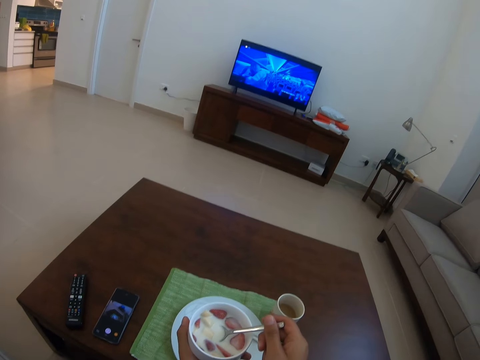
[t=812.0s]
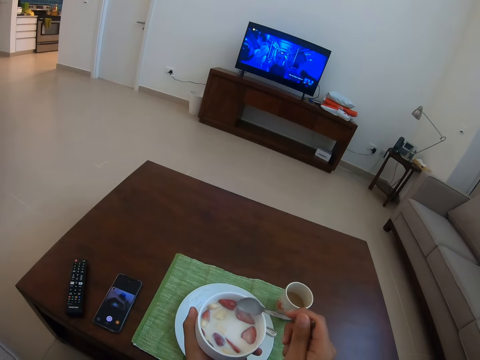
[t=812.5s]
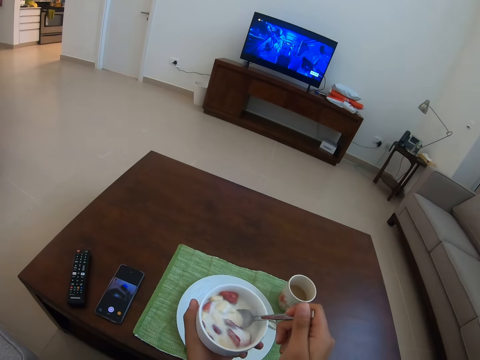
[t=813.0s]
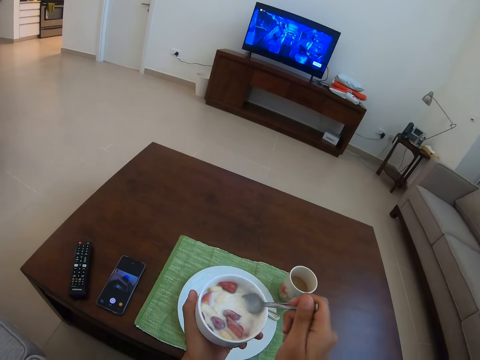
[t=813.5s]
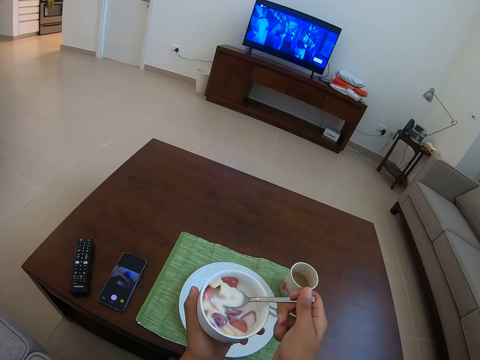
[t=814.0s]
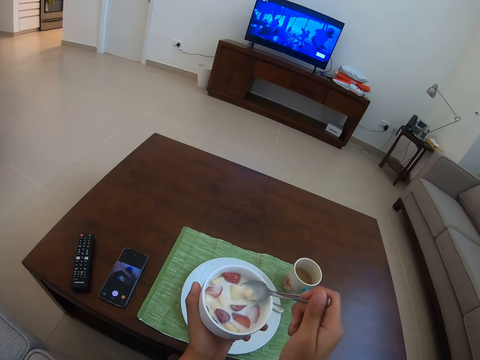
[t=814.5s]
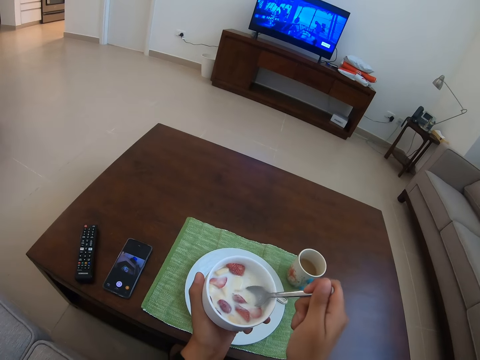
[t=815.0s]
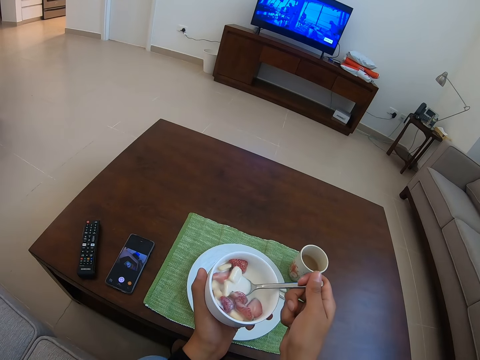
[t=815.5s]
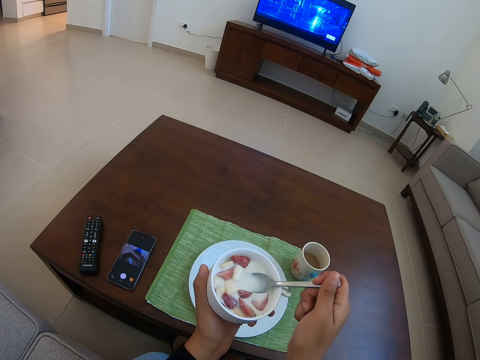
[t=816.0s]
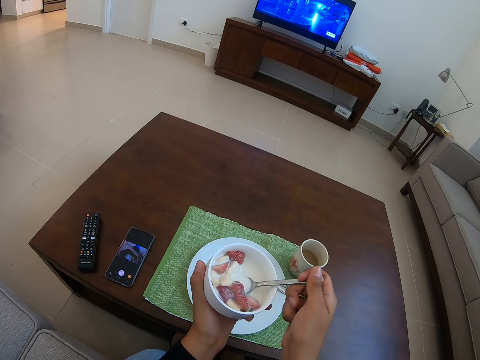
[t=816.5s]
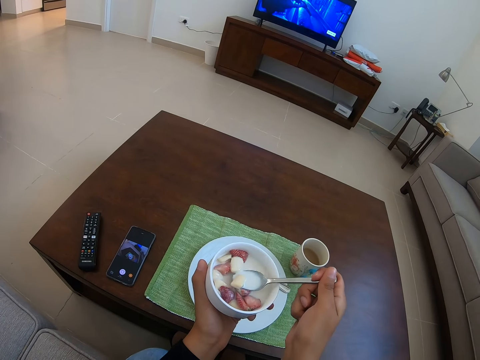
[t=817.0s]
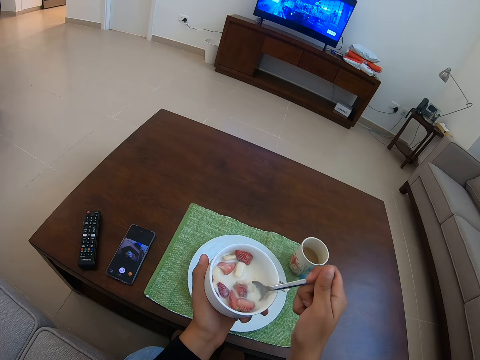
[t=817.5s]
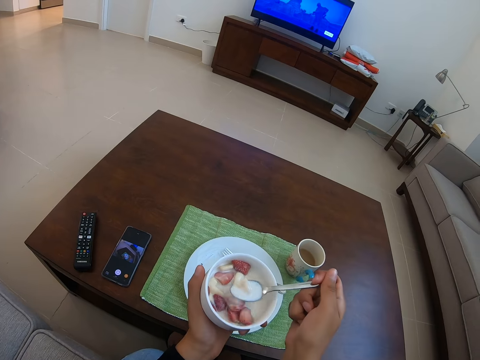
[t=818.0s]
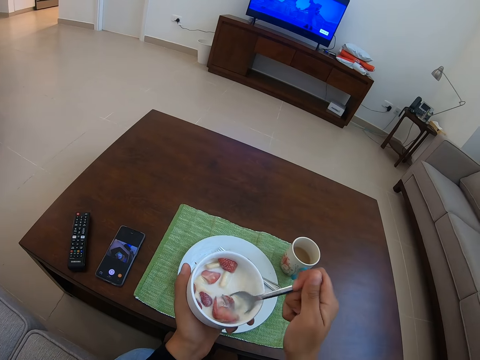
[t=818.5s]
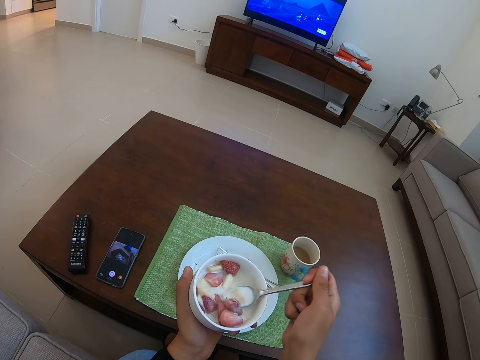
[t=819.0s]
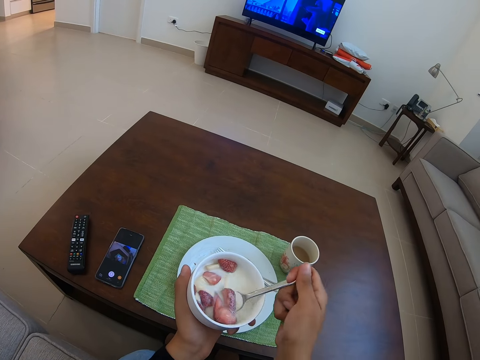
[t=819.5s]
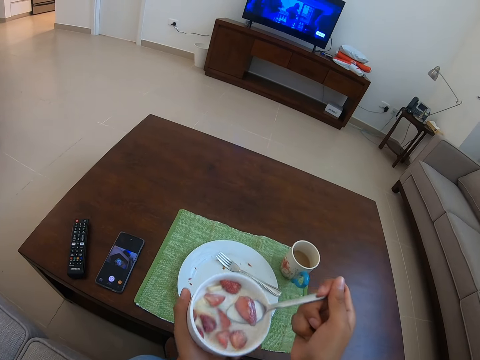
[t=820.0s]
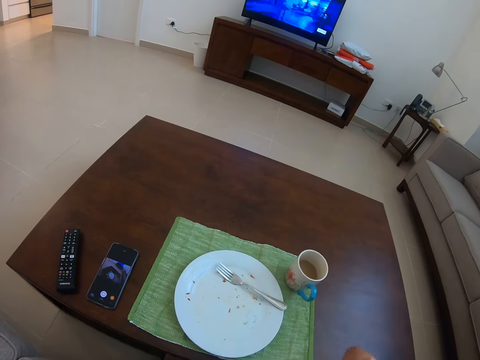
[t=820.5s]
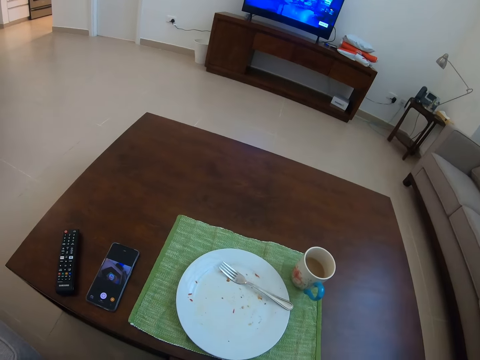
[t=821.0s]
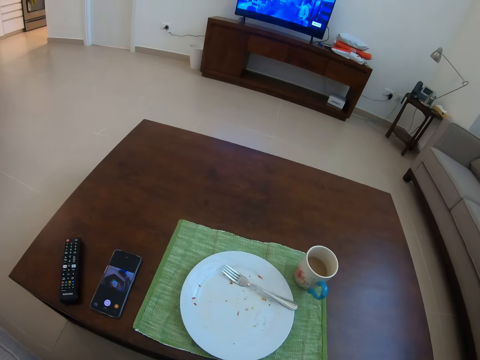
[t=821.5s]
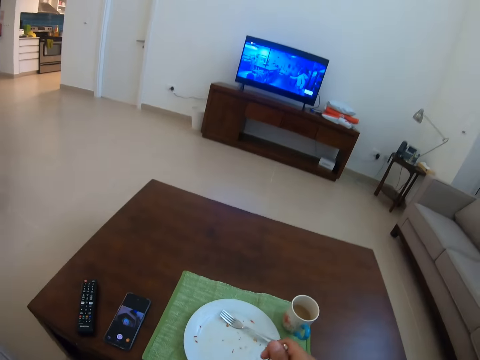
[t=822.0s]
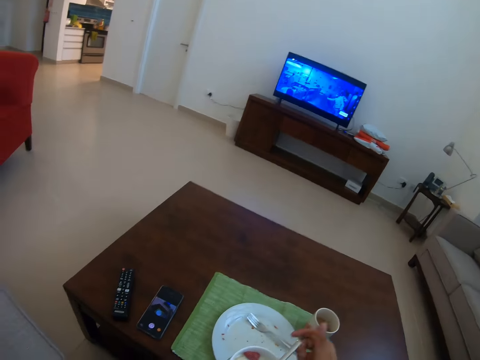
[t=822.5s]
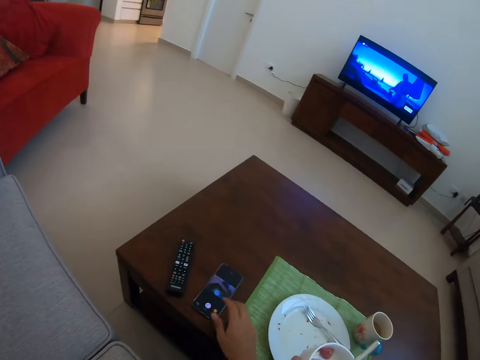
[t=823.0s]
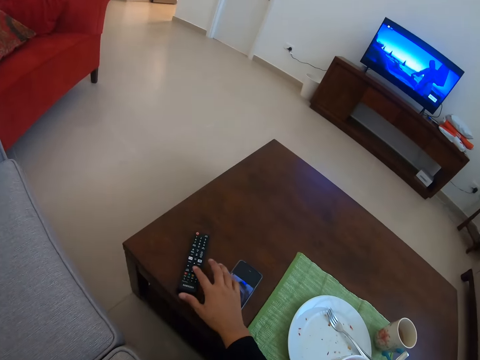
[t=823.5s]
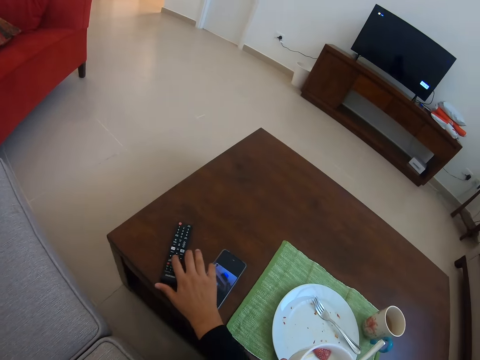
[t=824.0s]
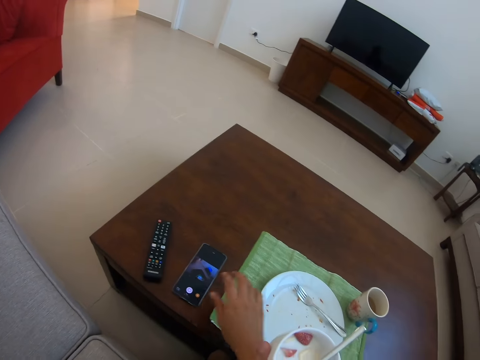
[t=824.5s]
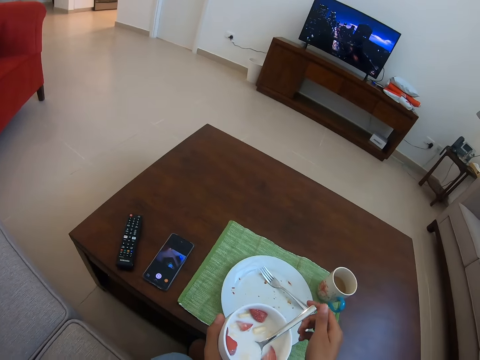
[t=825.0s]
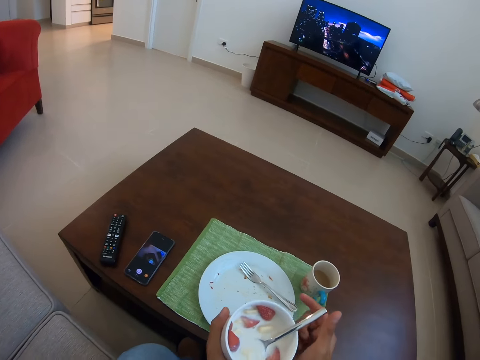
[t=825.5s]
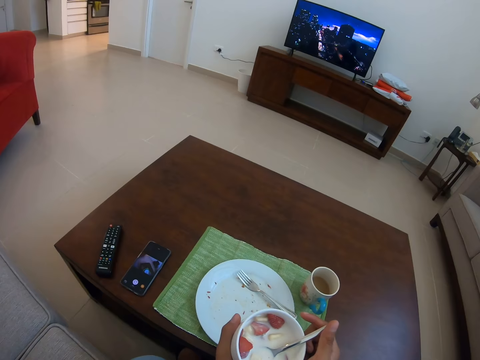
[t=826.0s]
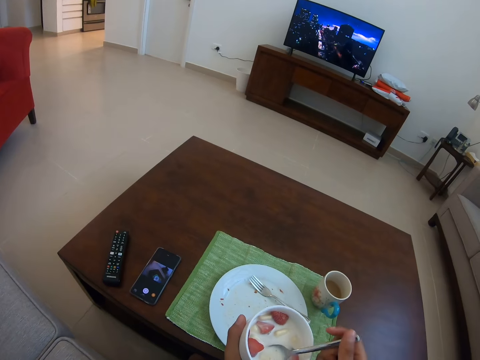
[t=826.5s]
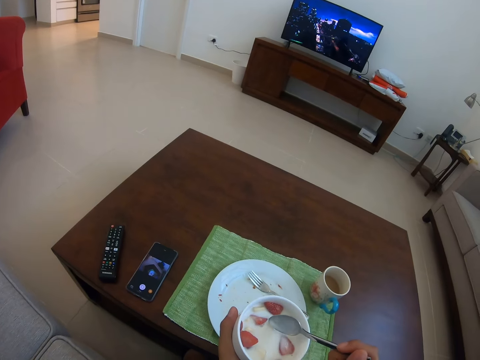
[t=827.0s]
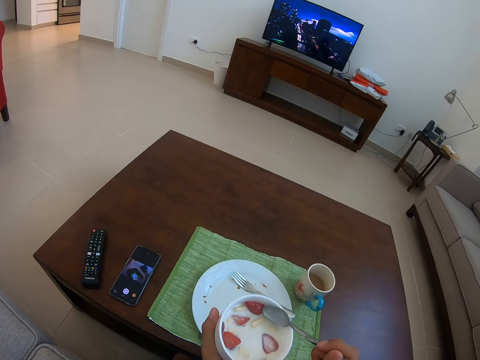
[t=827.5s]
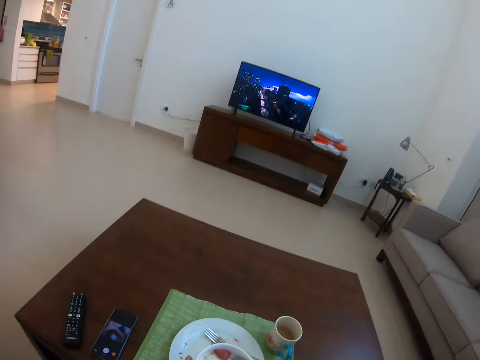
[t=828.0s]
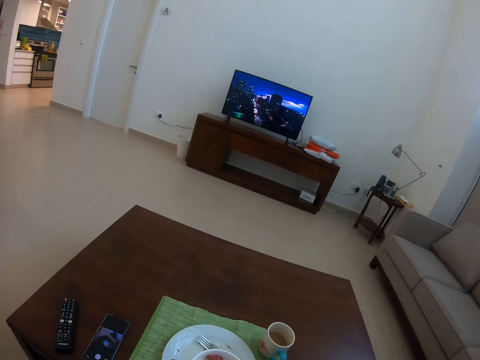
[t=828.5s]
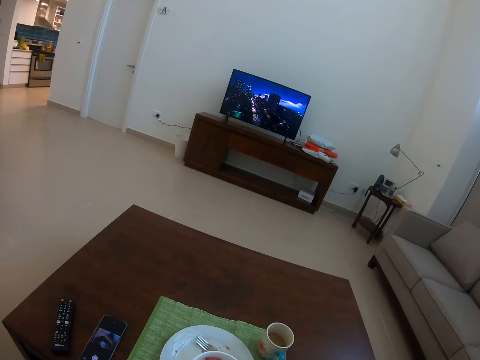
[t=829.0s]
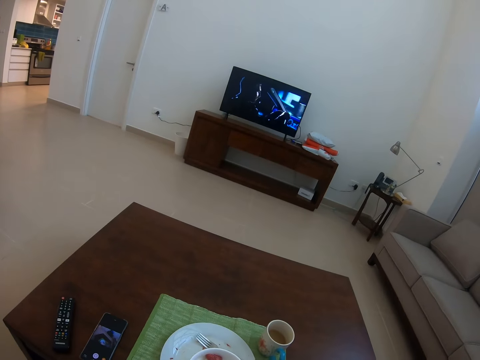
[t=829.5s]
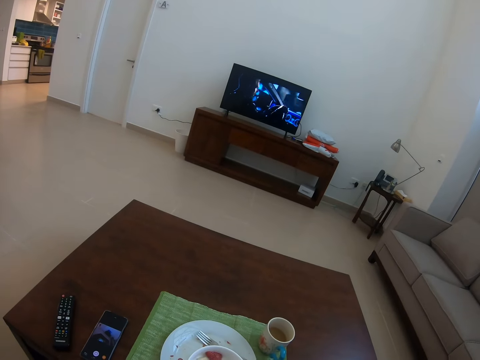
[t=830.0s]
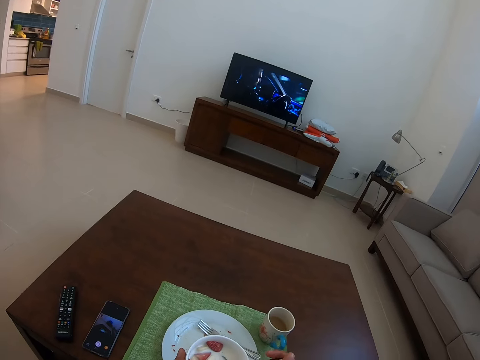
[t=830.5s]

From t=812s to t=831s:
The camera wearer picks fruit salad. They mix milk with fruits. They drink milk and eat the fruit salad. They pick a remote and operate the remote control. They put off the TV. They hold a bowl of strawberry milk. They hold the spoon.

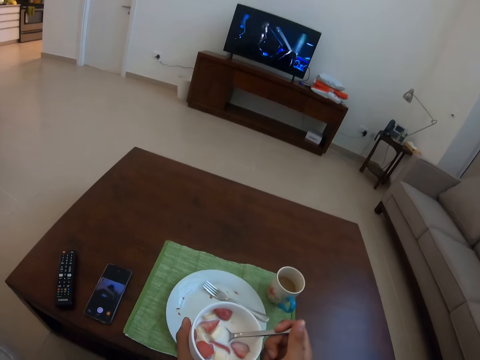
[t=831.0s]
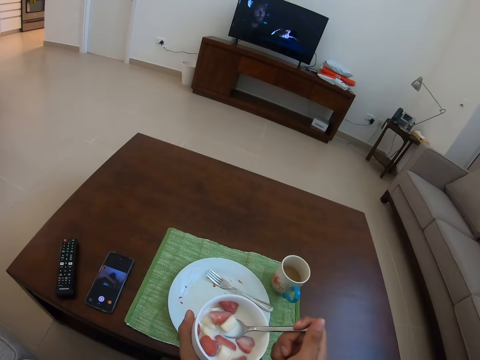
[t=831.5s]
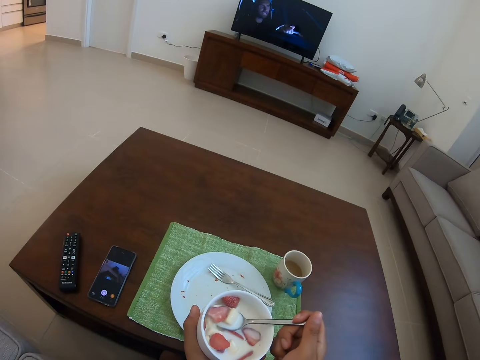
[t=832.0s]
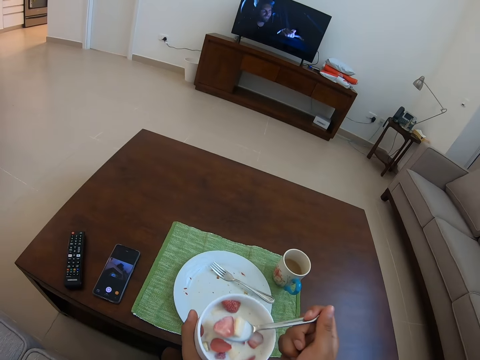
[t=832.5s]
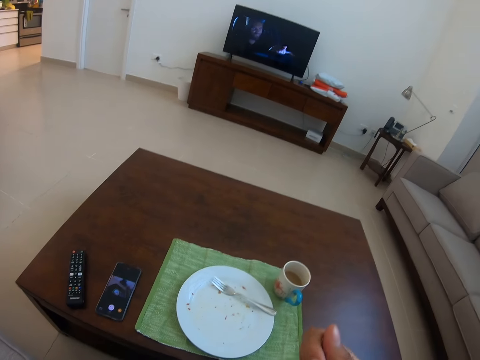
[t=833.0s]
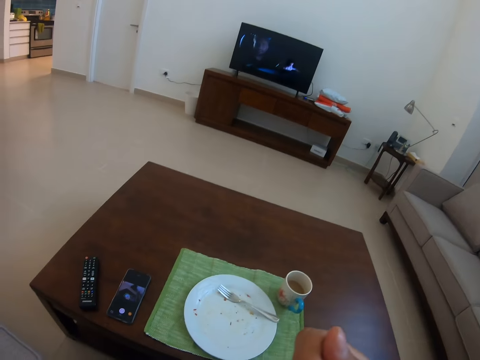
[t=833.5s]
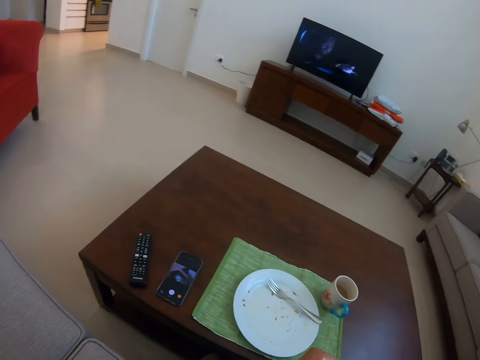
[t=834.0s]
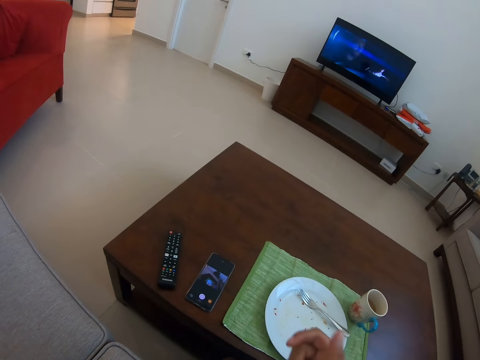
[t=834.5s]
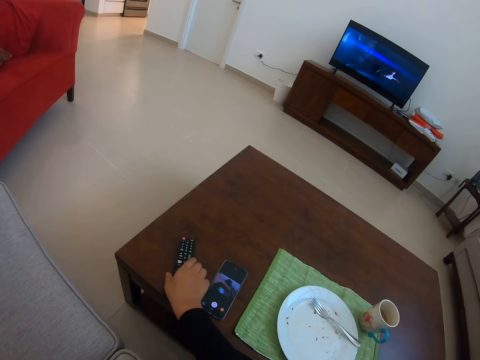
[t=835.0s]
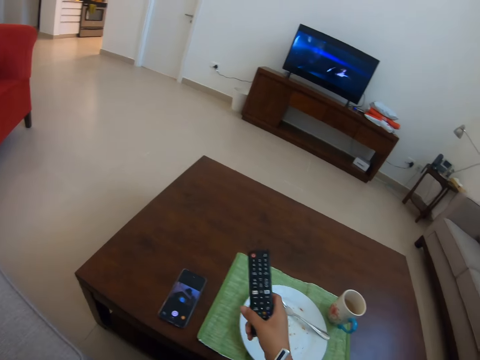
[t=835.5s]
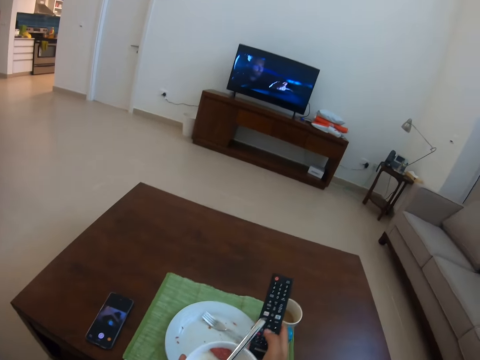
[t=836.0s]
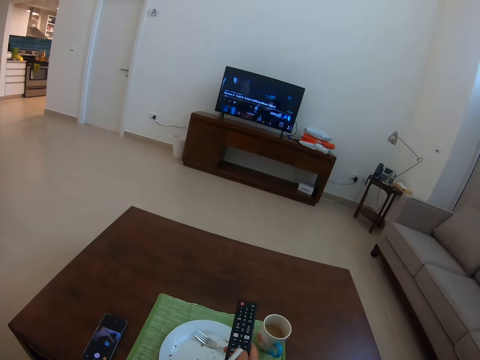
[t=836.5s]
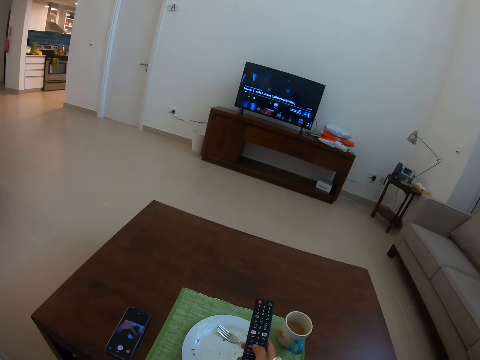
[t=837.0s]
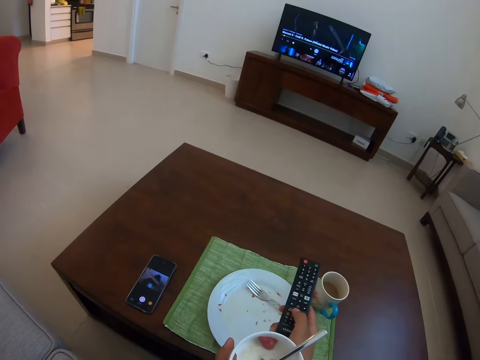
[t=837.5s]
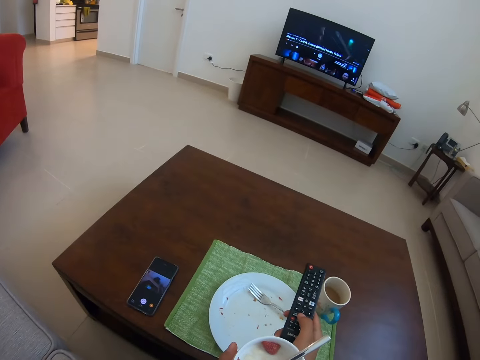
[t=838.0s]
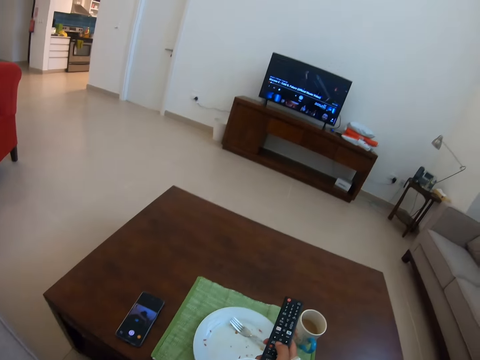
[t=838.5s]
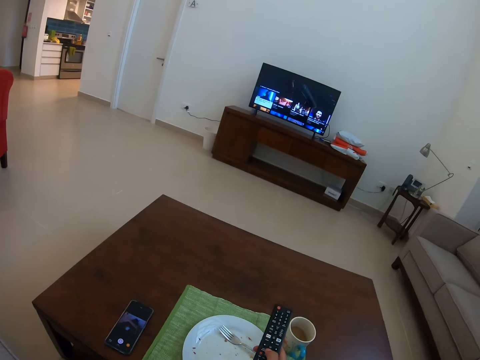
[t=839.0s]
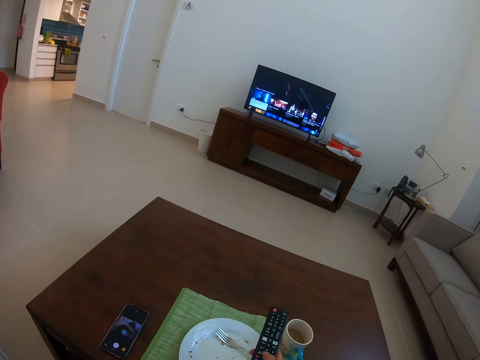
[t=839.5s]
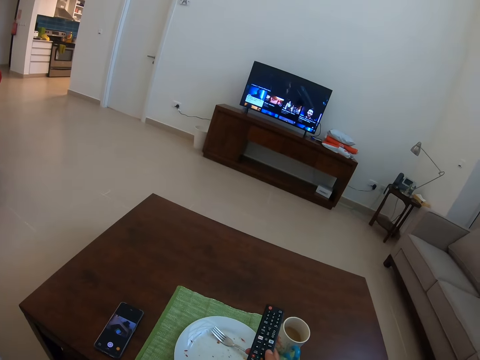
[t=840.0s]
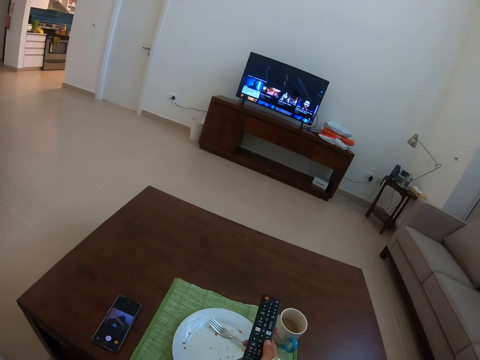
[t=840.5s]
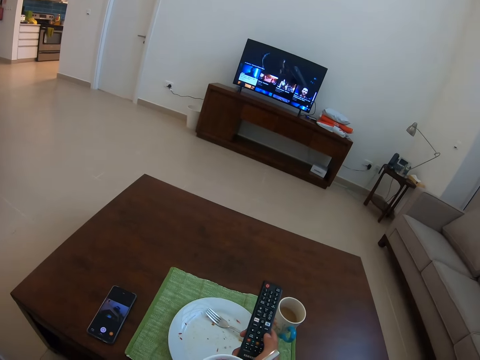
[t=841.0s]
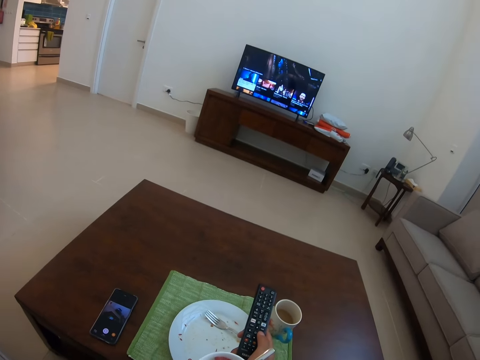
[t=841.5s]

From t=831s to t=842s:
The camera wearer eats the salad. They drink strawberry milk. They pick up the remote control. They operate a television and press the remote control.
